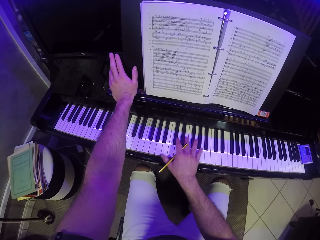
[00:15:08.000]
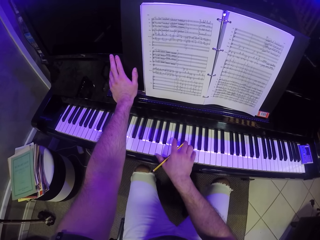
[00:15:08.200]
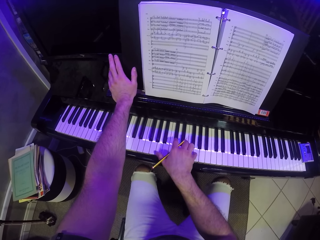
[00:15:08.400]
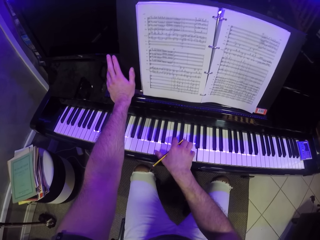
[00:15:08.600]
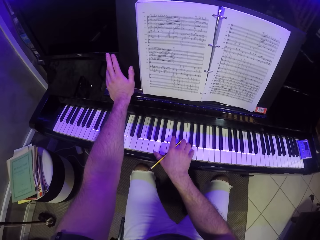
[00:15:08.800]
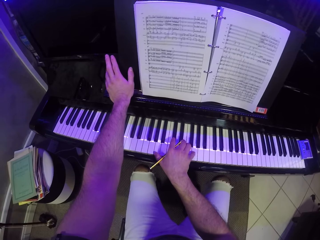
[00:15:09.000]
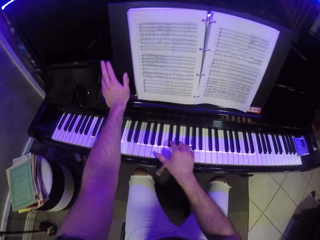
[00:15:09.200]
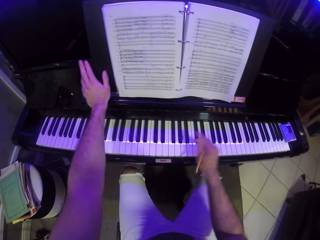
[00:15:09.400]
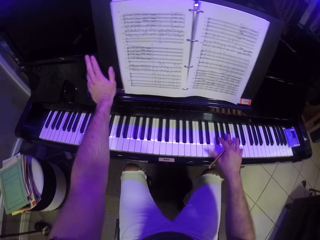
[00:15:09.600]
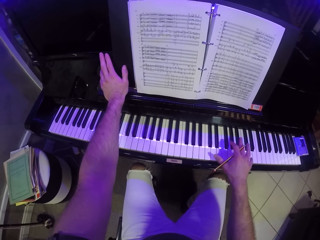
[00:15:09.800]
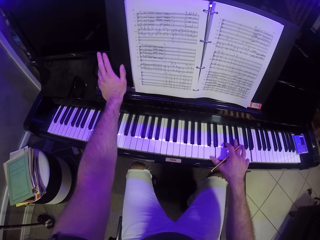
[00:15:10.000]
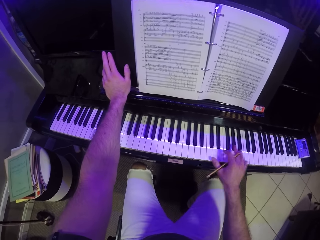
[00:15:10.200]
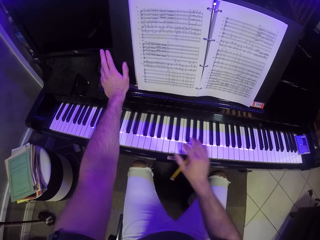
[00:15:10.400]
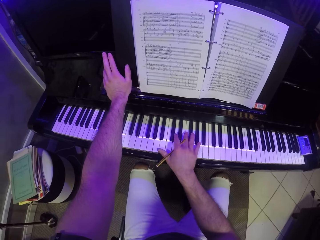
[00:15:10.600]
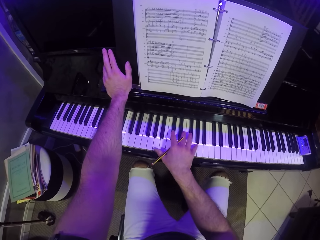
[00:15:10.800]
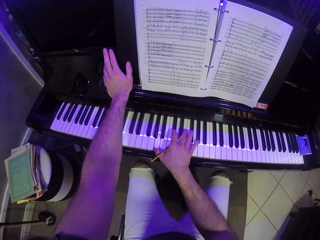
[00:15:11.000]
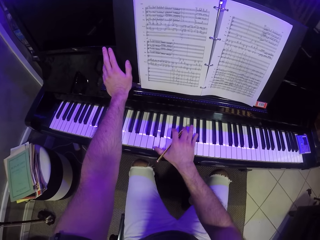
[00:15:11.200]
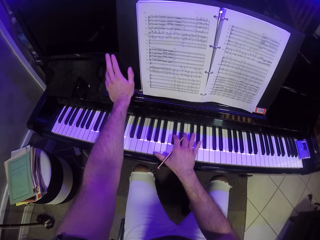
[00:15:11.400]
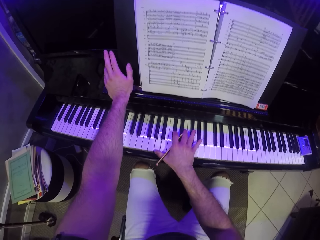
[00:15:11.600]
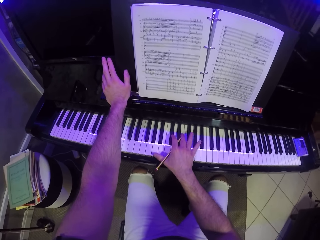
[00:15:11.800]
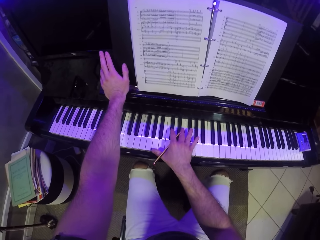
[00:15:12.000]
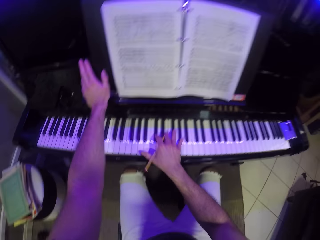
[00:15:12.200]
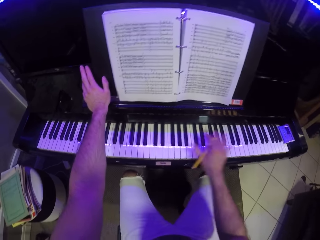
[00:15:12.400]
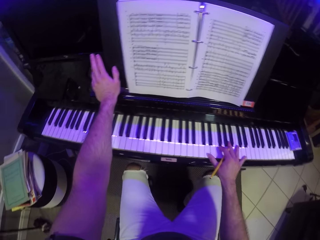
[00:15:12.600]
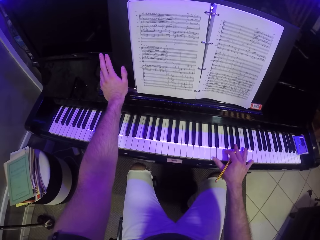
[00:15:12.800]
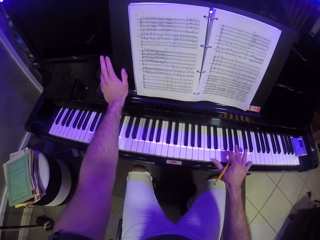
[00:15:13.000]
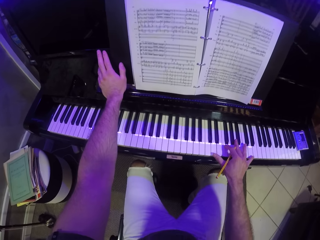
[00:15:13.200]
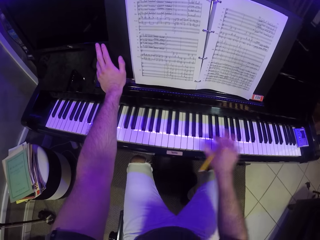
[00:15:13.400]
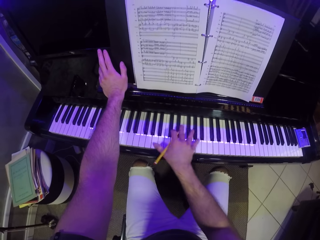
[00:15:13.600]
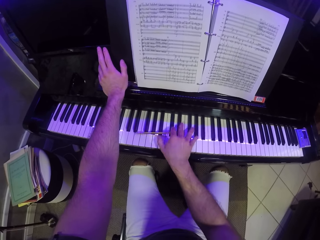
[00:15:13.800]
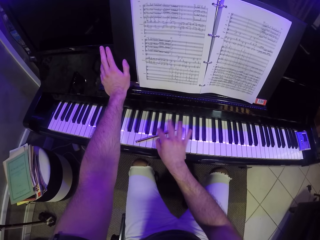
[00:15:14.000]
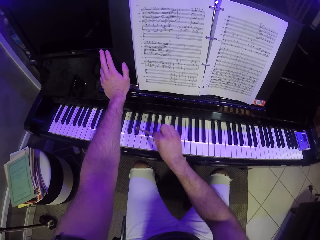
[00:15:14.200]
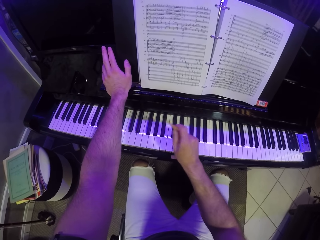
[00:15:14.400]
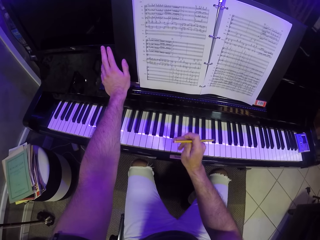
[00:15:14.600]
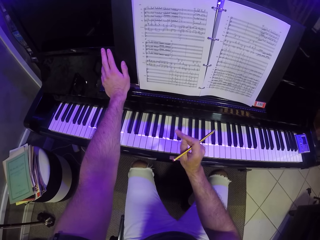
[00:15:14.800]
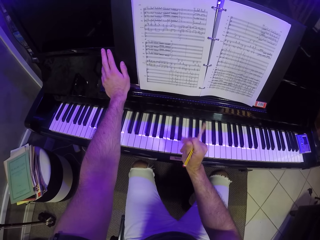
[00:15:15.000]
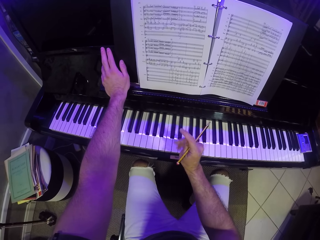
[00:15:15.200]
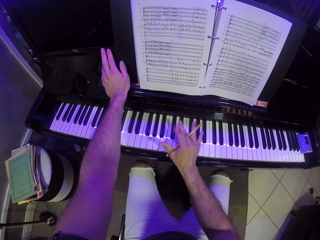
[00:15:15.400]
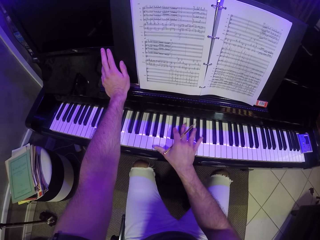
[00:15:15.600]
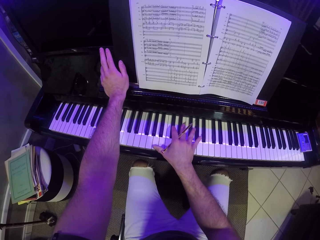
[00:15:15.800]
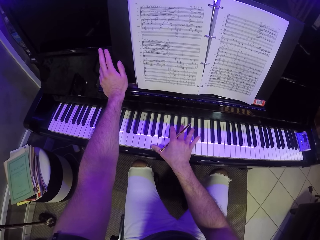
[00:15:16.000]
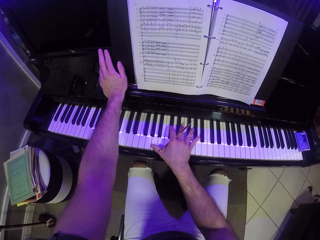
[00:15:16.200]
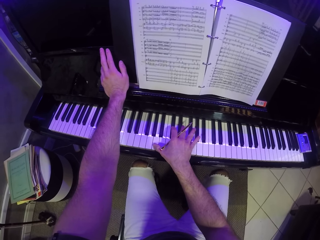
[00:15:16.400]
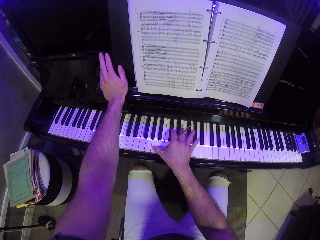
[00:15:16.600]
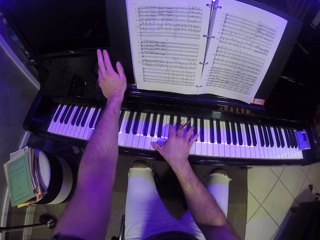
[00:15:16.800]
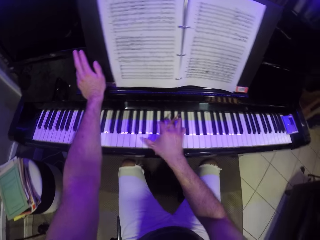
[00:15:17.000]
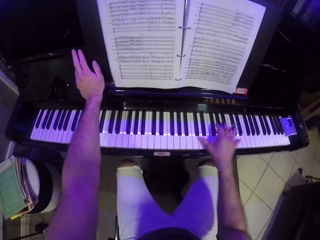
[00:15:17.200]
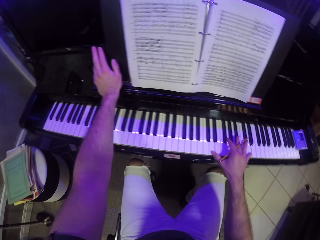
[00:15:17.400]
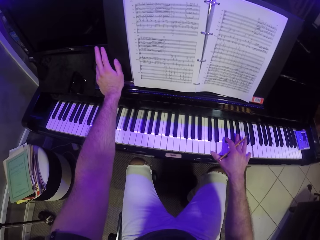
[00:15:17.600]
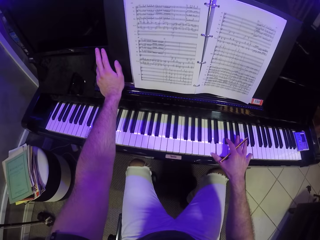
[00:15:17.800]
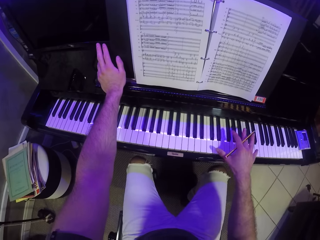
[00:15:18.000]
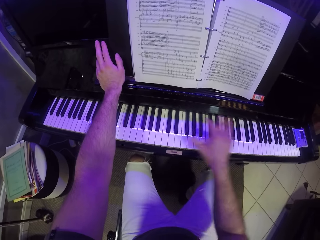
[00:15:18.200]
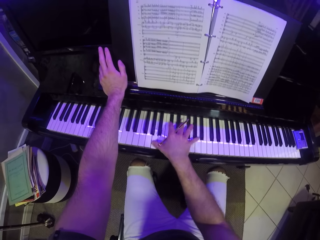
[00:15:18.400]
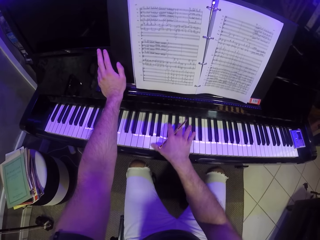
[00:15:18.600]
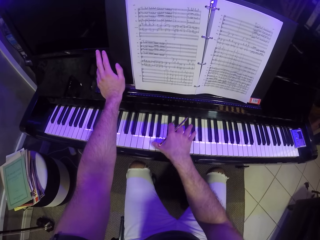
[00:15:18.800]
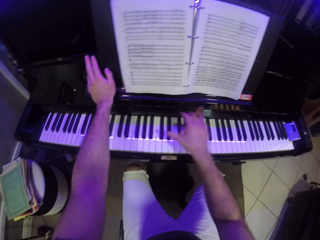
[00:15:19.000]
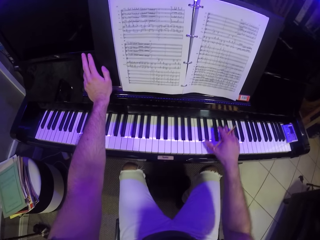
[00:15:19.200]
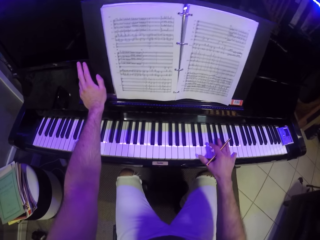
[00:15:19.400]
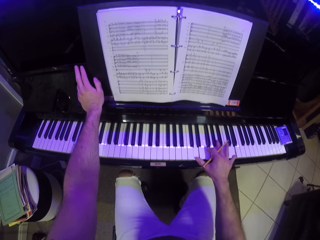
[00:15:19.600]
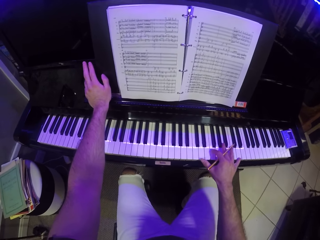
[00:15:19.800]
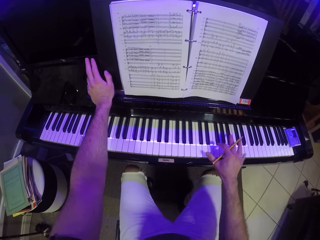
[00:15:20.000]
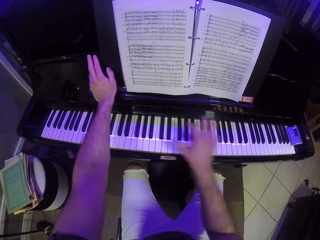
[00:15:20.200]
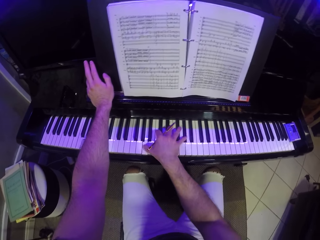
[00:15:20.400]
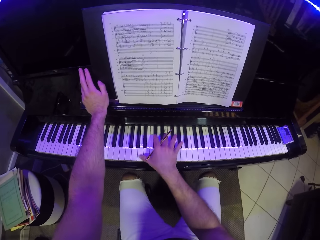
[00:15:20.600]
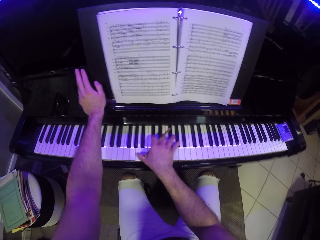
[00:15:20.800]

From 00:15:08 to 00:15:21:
The camera wearer drops the pencil on the piano with his right hand. He picks the pencil from the piano with his right hand. He plays on the piano with his right hand.

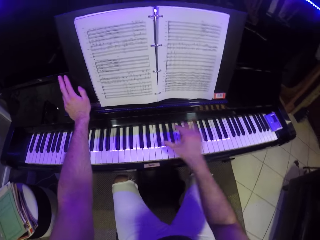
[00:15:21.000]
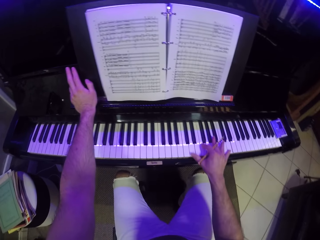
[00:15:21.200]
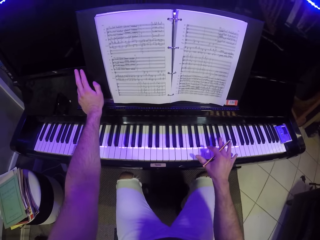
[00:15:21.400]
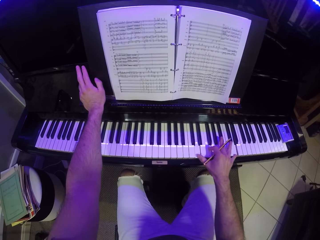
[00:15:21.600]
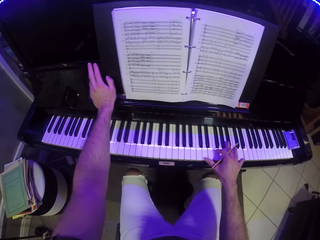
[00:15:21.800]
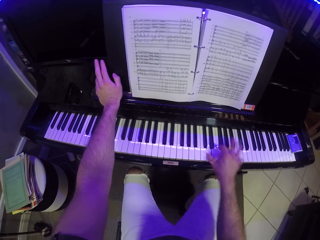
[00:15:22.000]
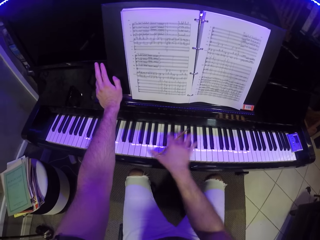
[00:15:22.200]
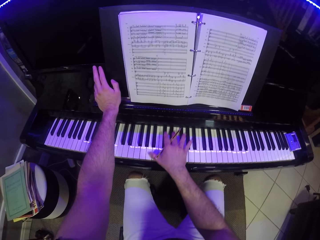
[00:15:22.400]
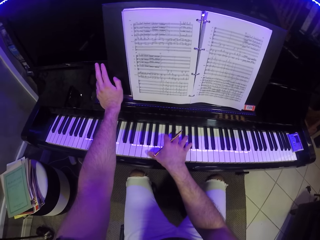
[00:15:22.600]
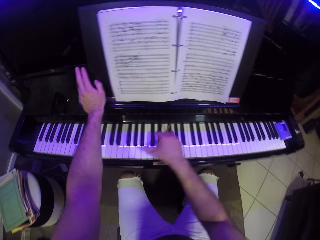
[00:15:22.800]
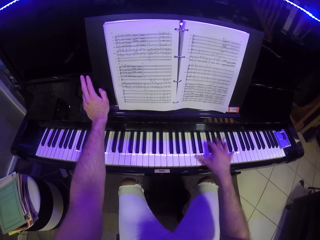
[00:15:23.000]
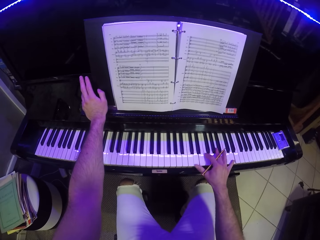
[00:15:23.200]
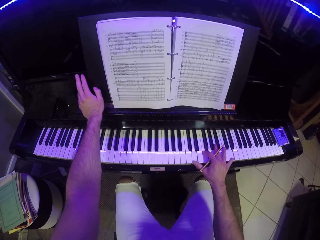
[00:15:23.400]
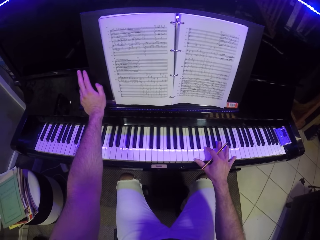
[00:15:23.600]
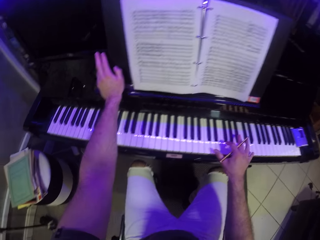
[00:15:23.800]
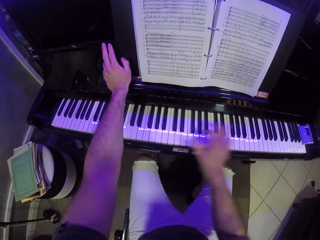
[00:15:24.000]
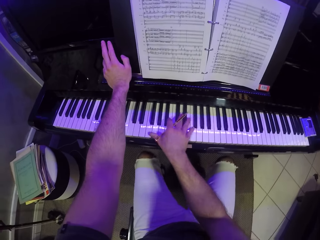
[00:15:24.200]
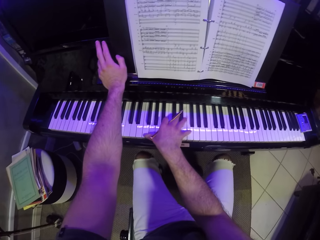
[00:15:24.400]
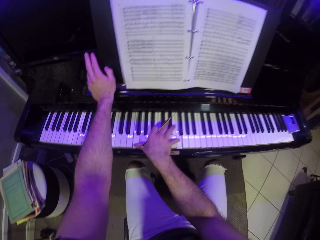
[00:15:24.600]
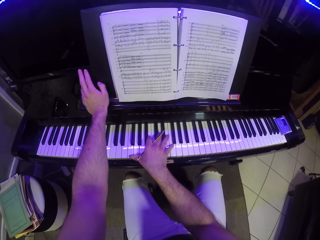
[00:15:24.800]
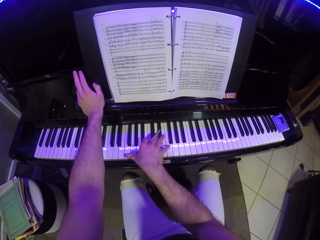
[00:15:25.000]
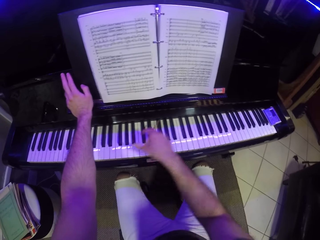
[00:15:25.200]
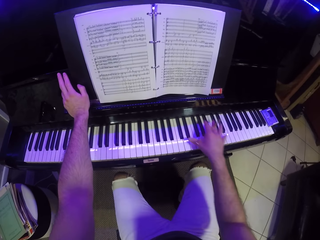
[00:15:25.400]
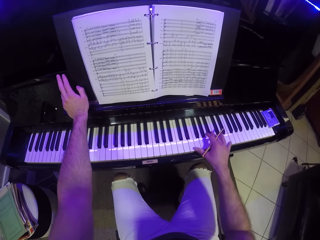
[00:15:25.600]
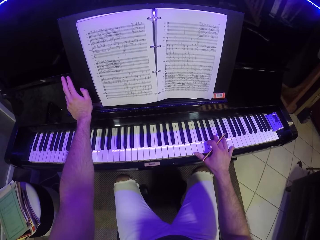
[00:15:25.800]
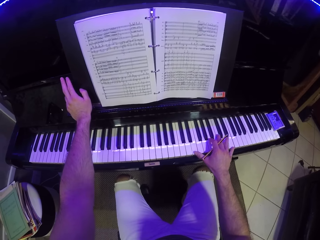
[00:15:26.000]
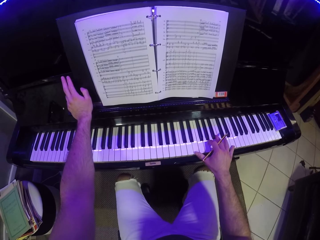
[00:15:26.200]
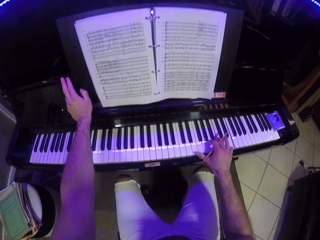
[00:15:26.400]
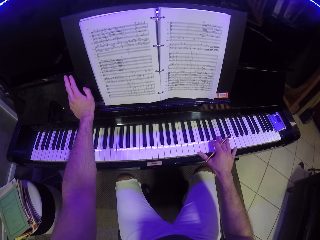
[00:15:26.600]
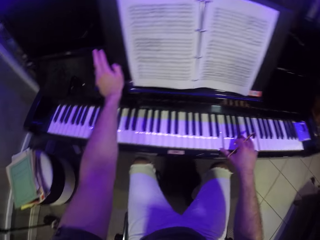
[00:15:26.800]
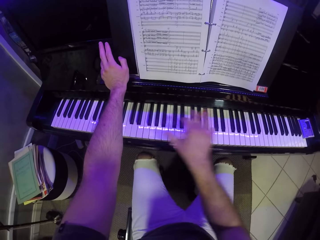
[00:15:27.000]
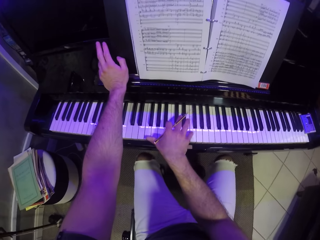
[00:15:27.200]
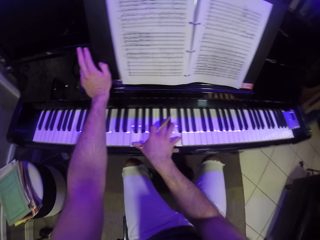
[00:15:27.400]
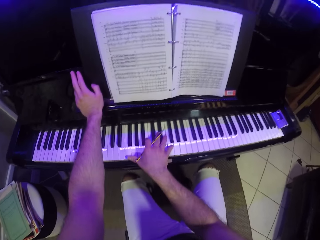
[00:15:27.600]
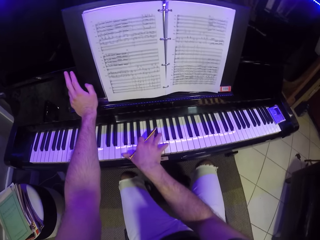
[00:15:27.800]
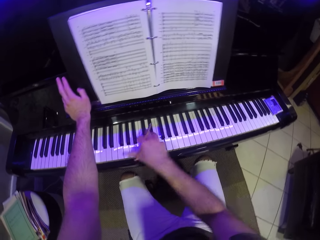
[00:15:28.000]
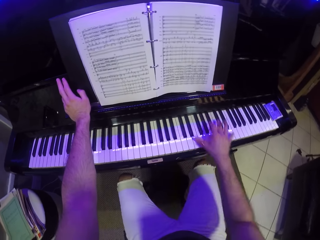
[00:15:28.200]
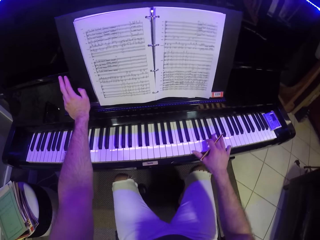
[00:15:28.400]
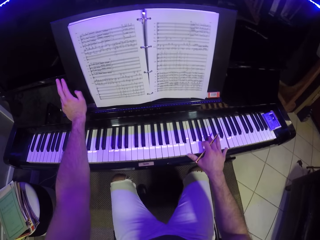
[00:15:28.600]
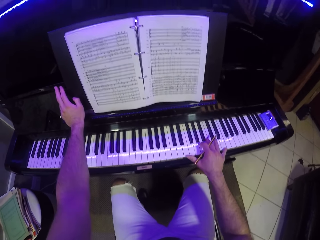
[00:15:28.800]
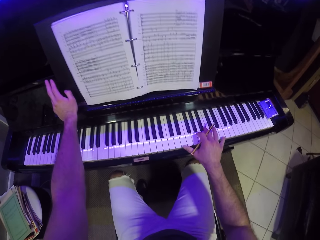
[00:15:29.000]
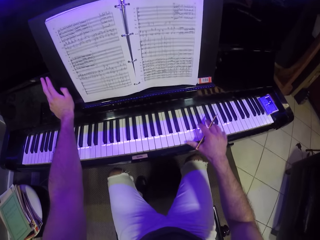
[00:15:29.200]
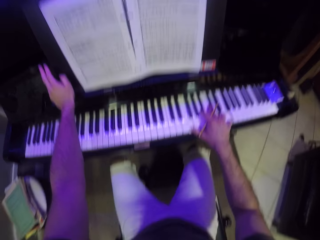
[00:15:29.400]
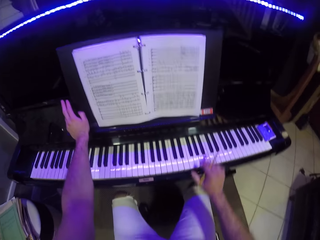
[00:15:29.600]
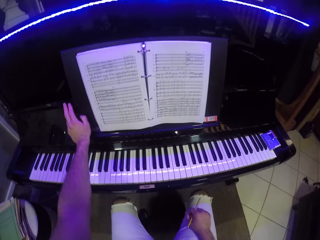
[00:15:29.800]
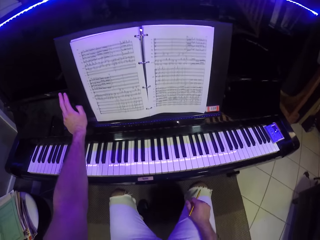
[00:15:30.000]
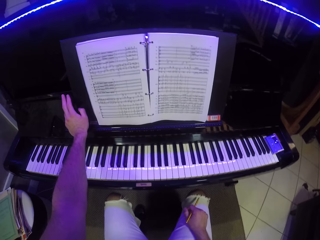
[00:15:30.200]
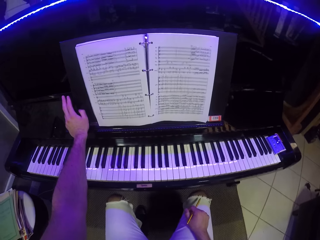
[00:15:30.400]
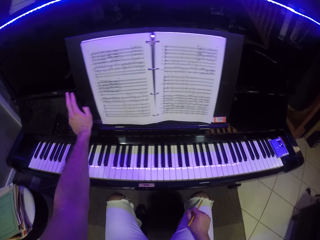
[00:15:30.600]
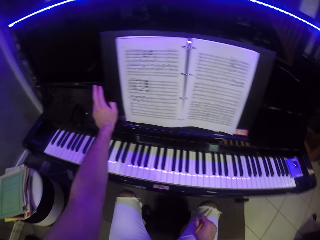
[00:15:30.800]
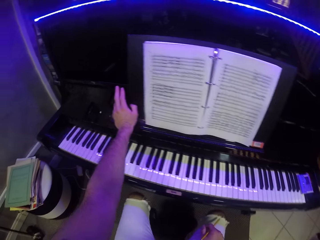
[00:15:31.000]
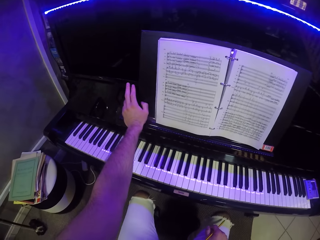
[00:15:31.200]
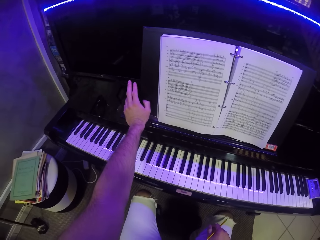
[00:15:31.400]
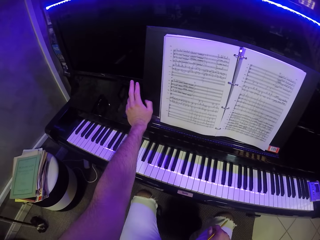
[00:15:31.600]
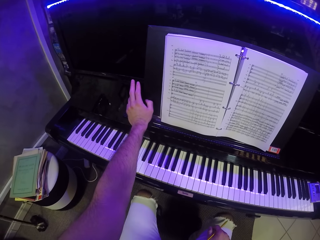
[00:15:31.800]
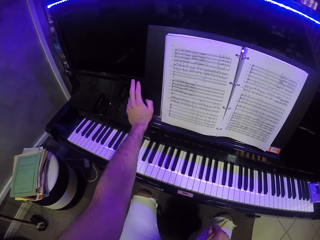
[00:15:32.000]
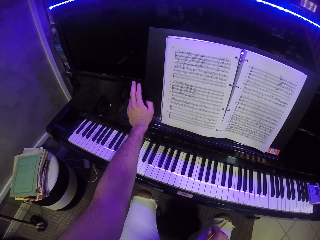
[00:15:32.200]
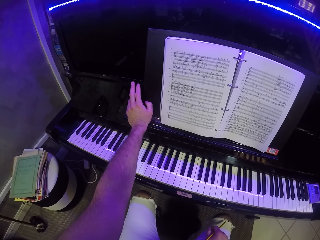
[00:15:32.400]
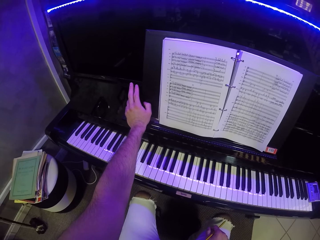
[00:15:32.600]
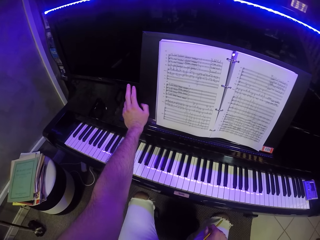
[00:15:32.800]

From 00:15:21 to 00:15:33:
The camera wearer puts his right hand on his lap.
